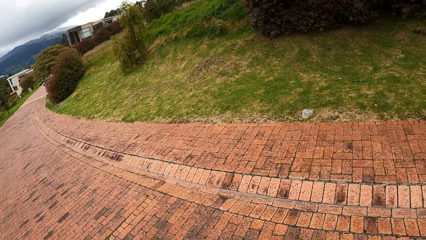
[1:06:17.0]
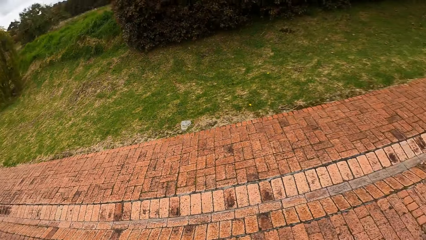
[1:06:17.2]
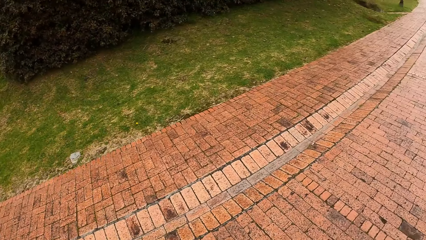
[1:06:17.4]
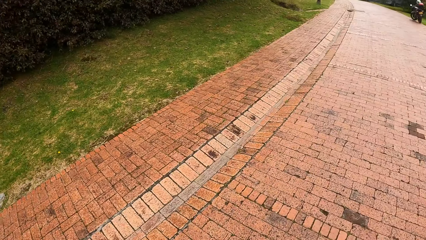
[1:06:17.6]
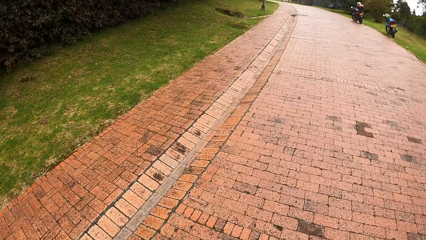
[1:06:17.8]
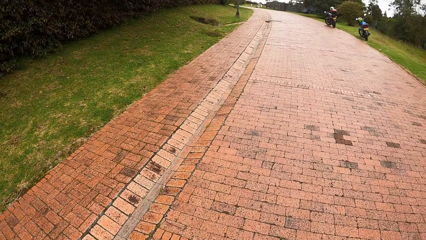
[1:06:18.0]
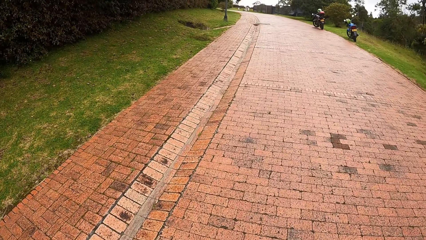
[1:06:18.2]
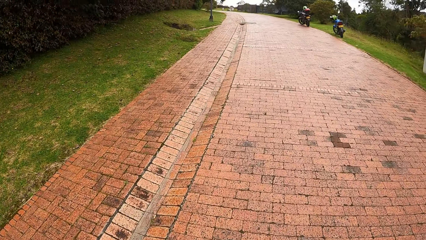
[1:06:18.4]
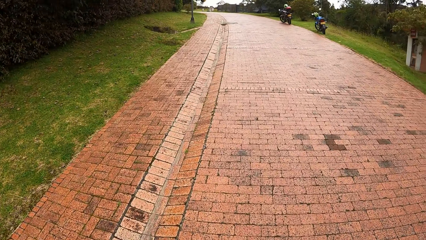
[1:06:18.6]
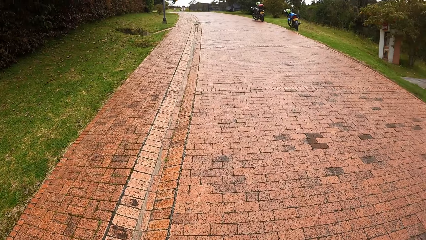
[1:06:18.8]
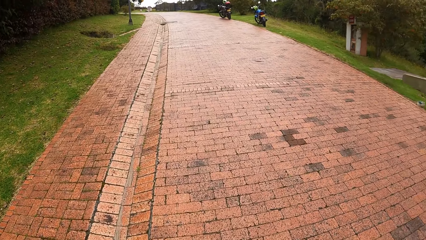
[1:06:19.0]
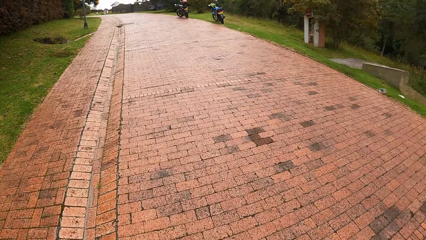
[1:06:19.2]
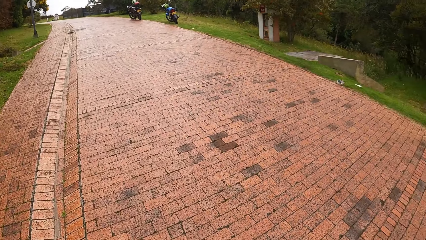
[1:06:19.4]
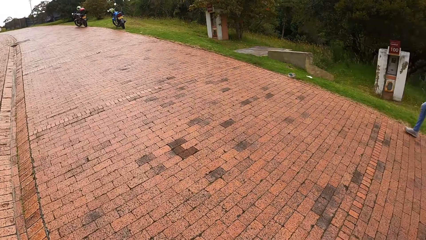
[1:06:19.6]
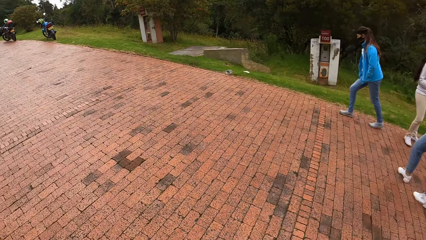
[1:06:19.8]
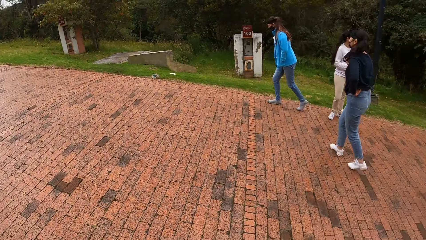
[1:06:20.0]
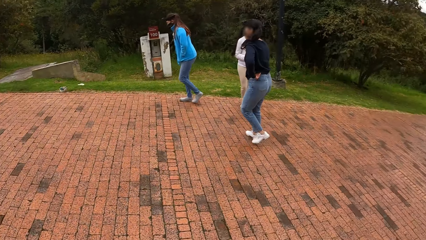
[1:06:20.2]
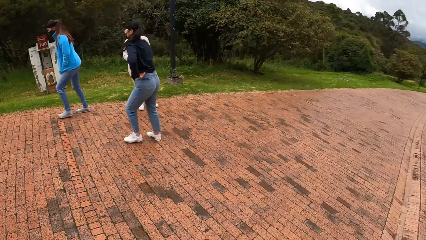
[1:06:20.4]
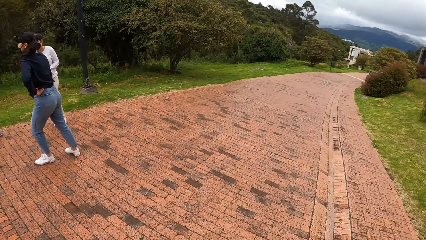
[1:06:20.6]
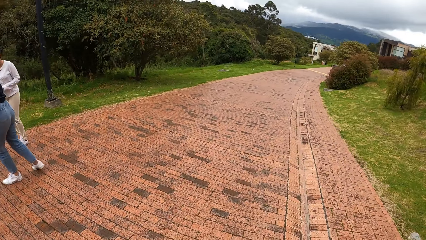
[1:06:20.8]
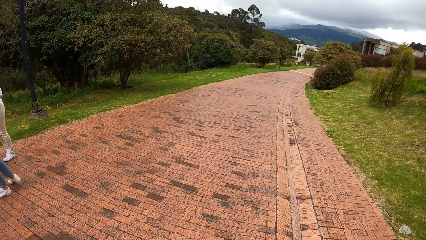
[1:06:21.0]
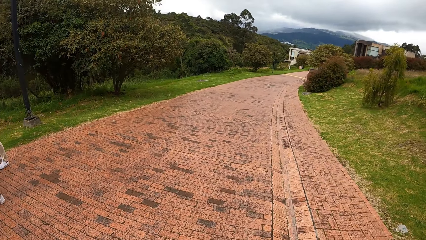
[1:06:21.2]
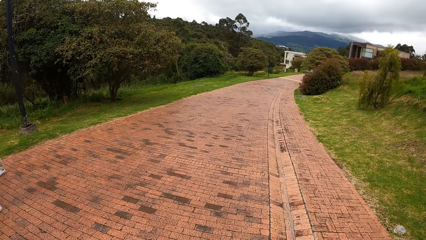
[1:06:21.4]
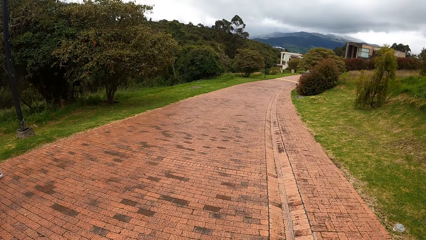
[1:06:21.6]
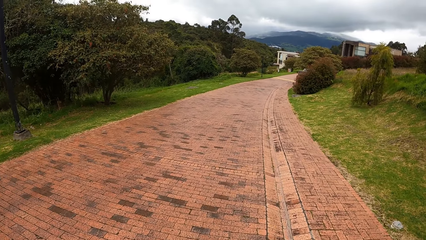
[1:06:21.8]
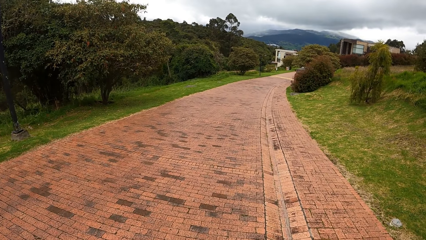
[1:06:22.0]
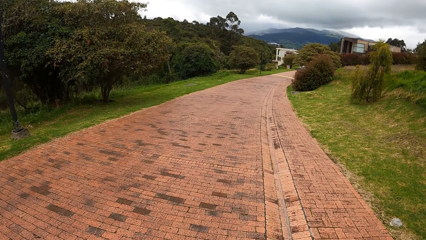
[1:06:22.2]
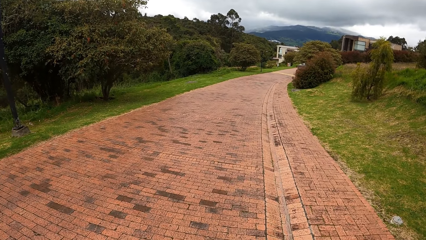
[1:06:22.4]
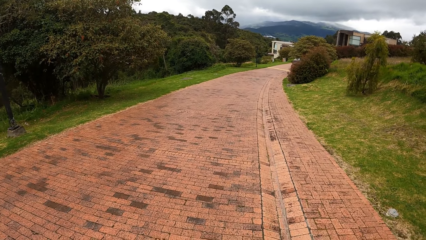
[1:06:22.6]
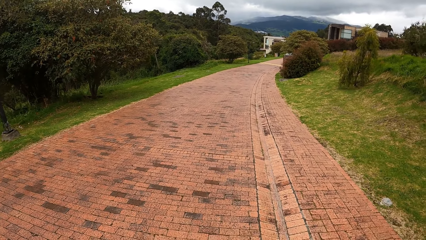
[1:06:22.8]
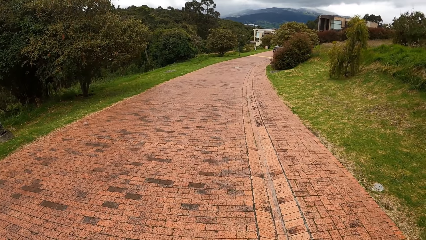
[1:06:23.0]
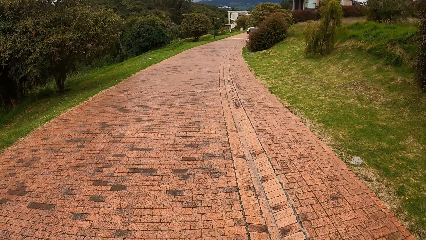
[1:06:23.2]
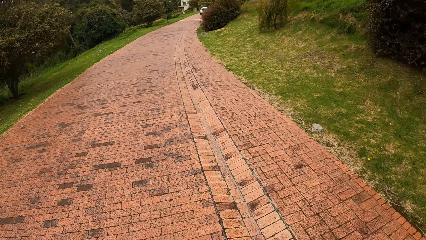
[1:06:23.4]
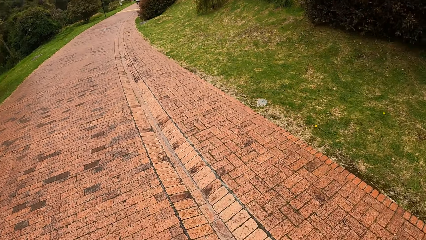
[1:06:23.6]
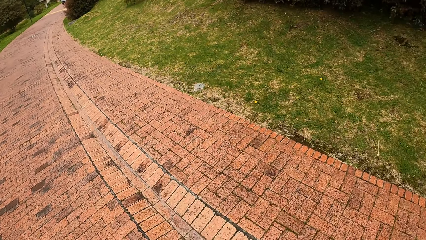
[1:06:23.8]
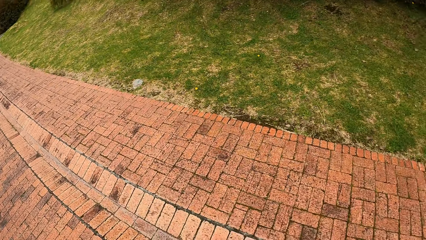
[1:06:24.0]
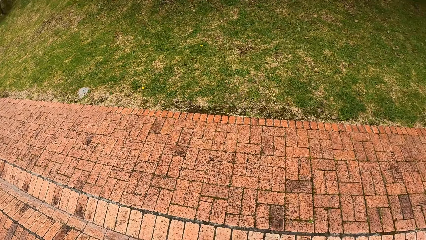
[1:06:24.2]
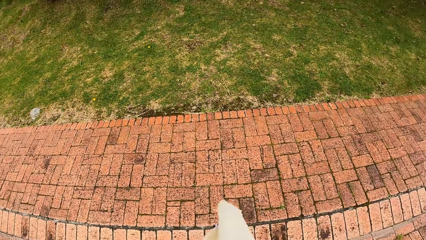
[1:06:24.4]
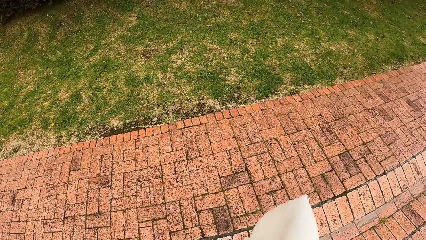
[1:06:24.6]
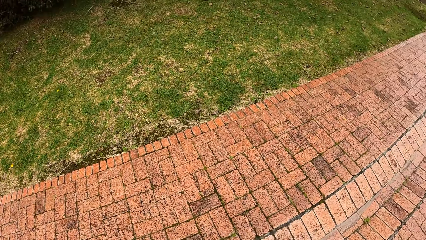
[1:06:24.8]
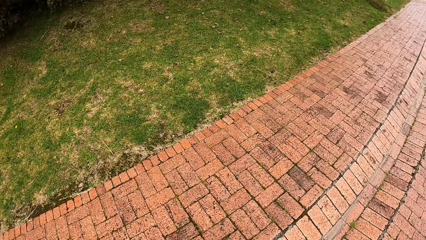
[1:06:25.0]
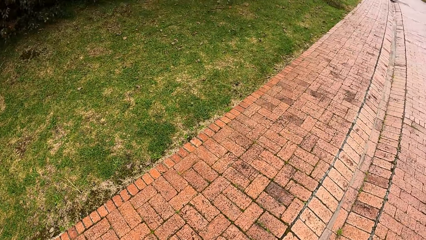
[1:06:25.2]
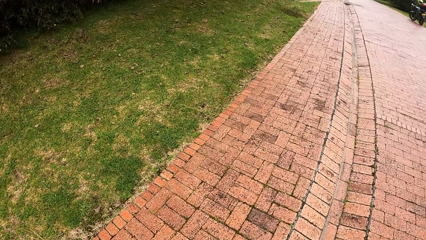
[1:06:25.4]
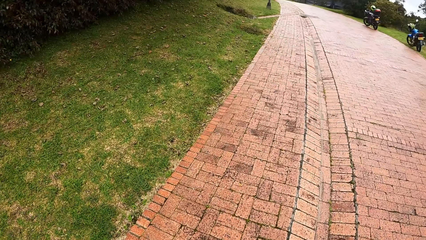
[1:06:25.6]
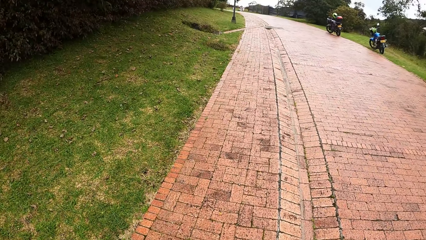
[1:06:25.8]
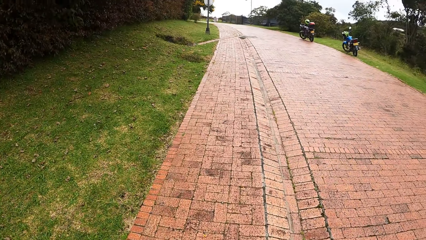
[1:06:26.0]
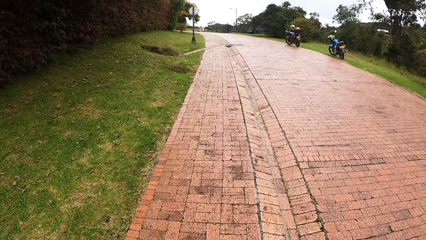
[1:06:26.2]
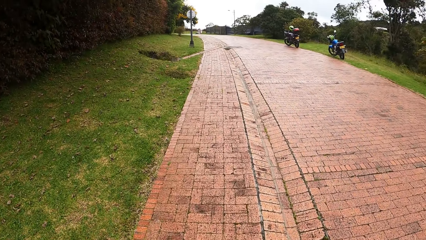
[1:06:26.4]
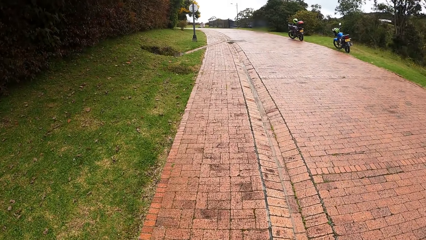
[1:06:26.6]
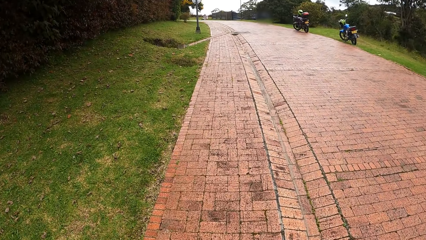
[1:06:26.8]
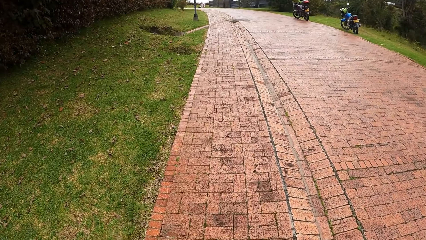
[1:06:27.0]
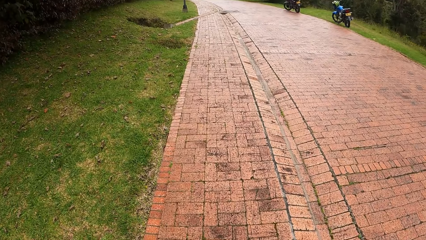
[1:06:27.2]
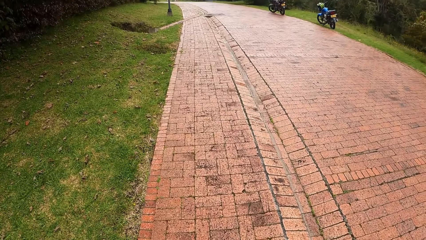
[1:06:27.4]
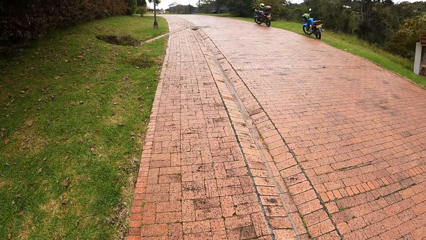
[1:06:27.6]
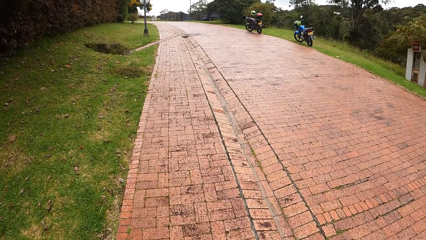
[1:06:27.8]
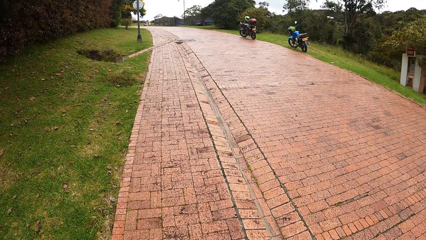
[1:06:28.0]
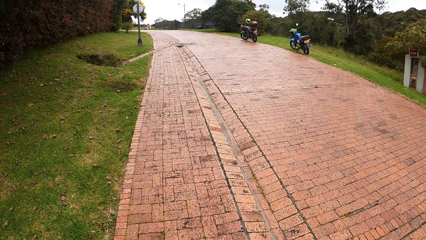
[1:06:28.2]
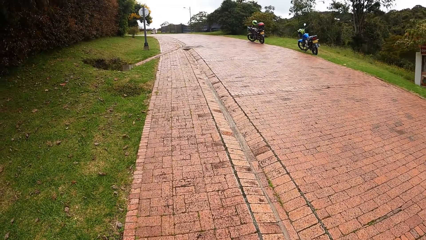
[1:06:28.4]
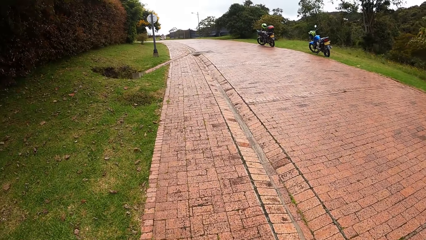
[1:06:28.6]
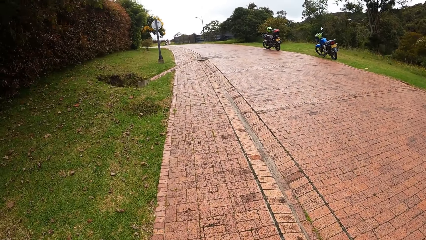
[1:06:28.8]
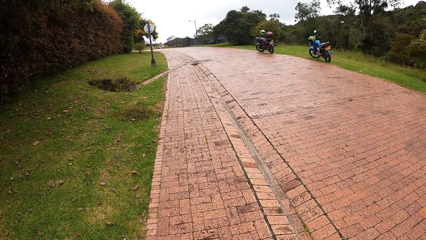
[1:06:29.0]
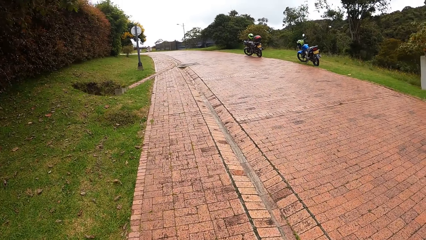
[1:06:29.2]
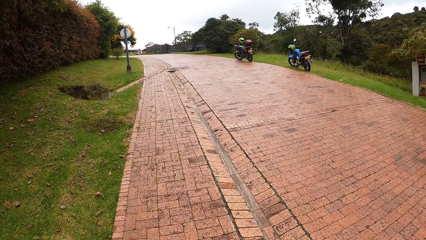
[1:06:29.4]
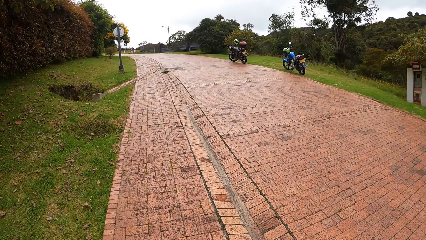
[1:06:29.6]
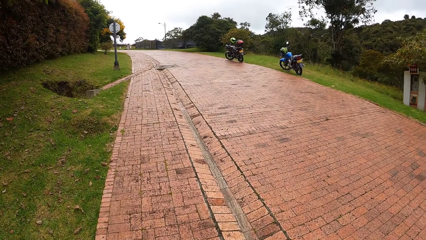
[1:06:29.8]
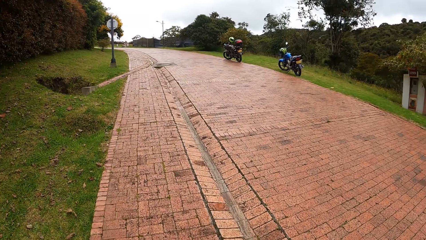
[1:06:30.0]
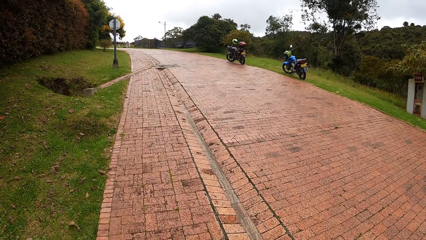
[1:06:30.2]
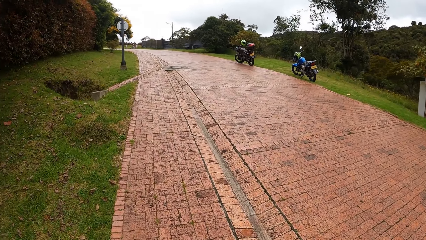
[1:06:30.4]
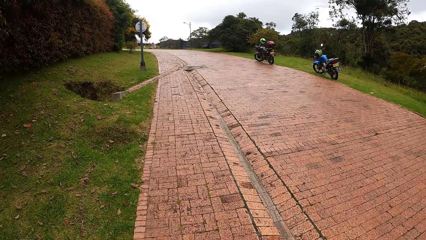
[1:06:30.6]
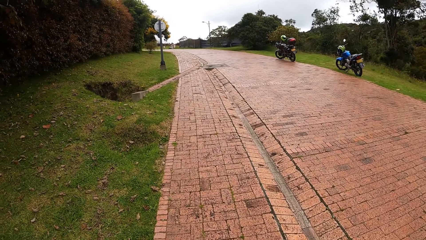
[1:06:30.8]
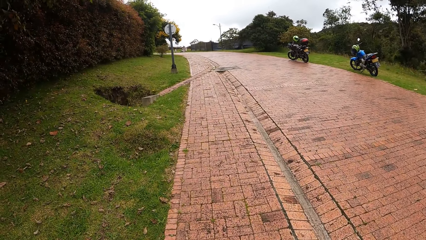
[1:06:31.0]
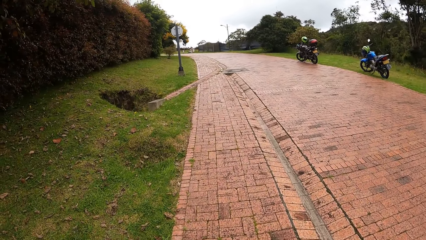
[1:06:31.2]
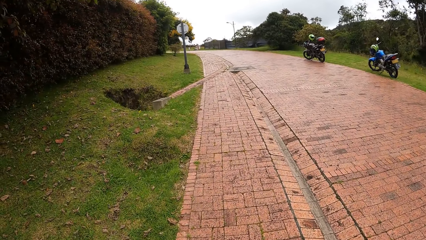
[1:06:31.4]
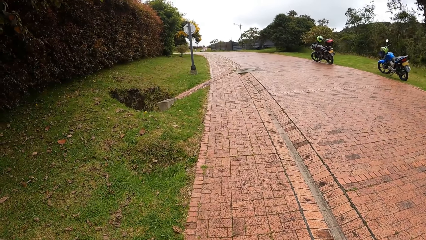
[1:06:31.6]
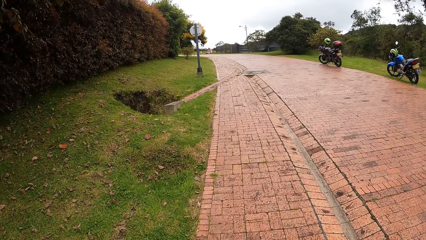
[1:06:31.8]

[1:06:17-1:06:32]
The camera wearer walks on the road, at the sidewalk.
